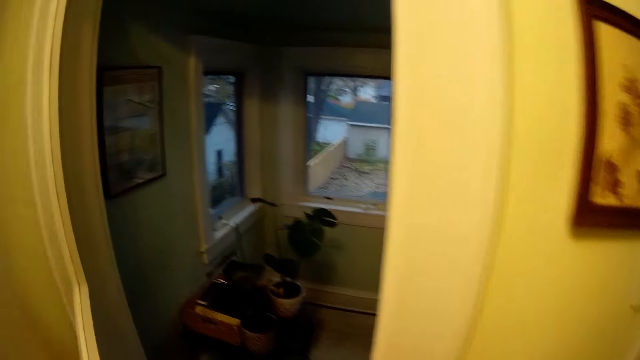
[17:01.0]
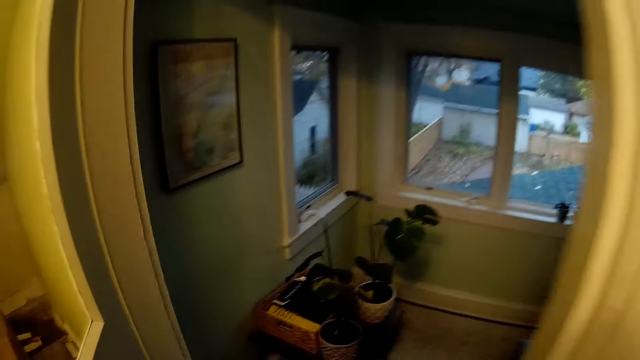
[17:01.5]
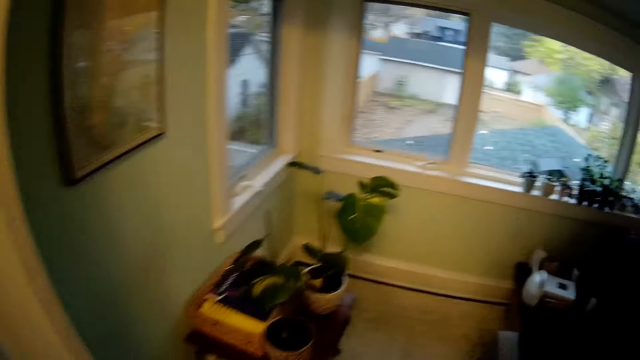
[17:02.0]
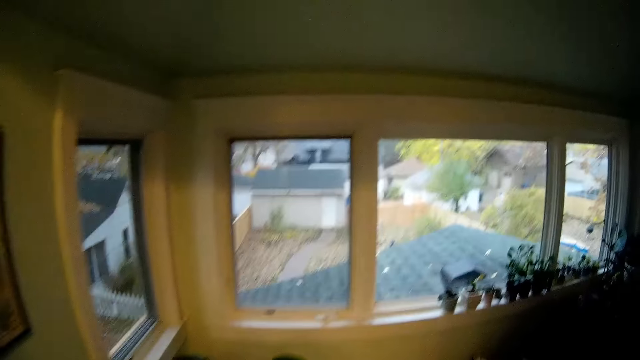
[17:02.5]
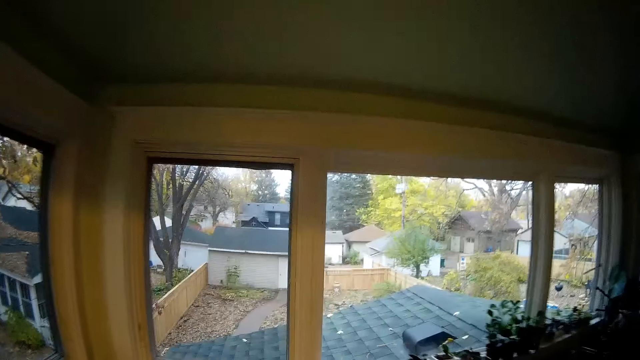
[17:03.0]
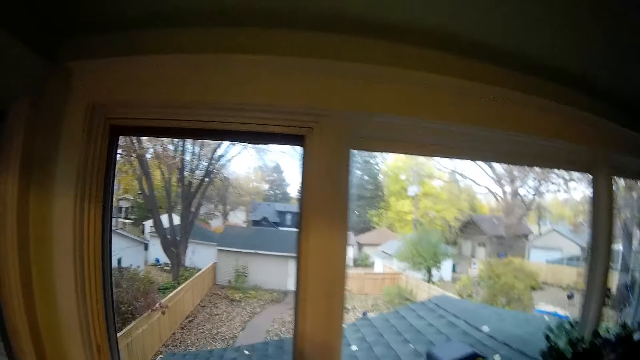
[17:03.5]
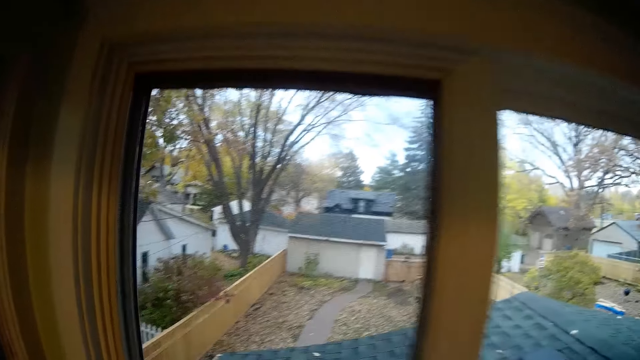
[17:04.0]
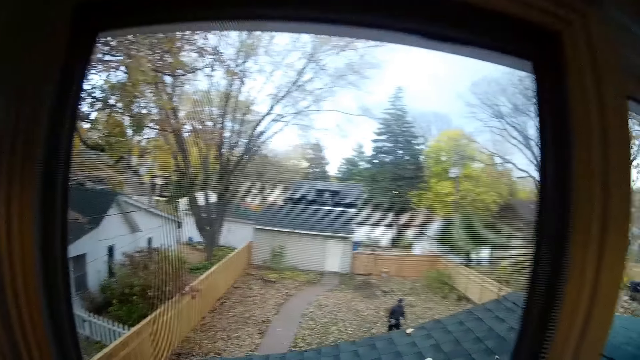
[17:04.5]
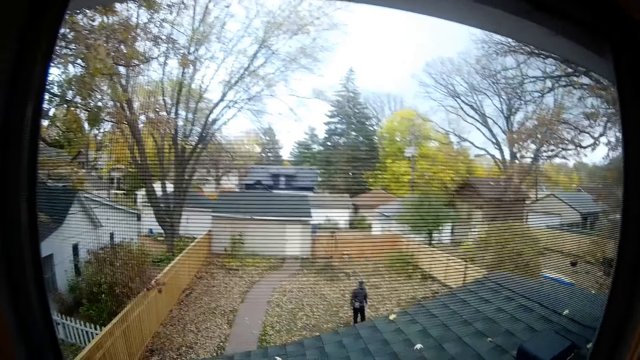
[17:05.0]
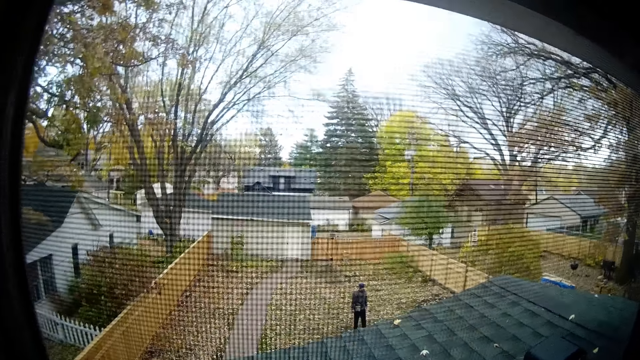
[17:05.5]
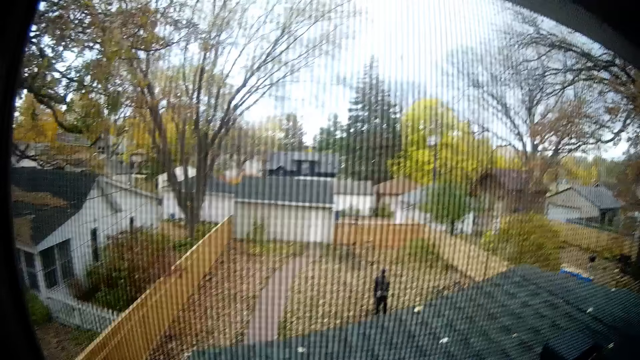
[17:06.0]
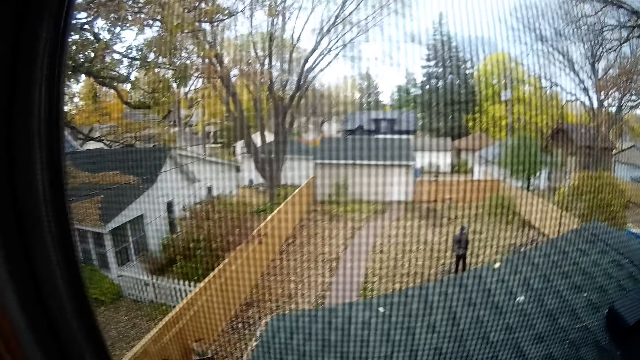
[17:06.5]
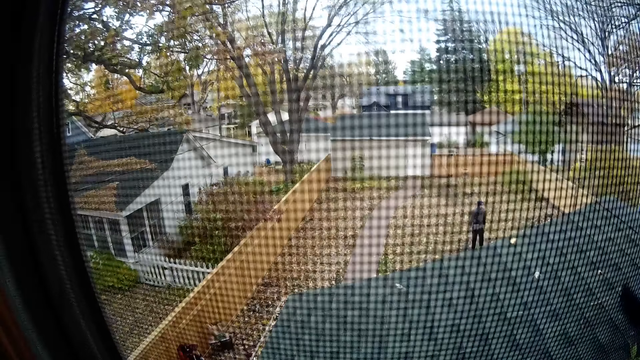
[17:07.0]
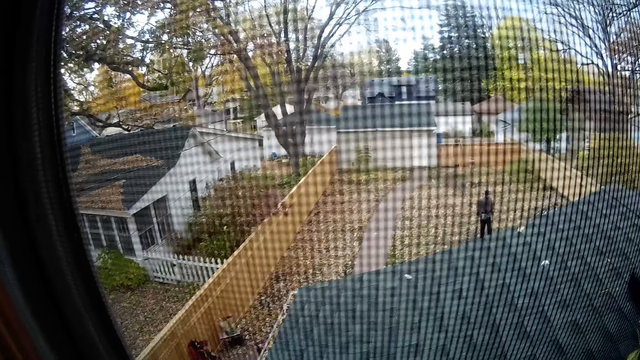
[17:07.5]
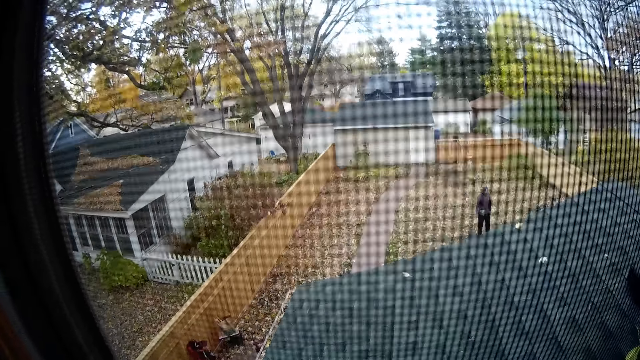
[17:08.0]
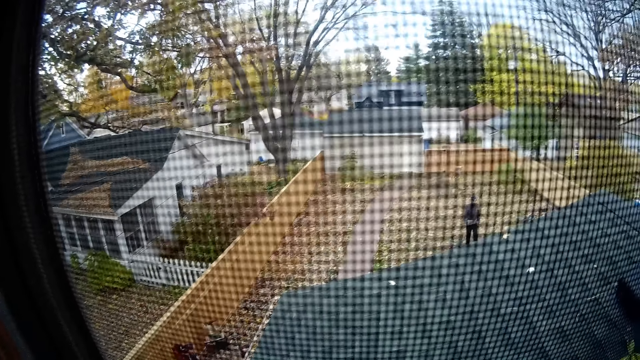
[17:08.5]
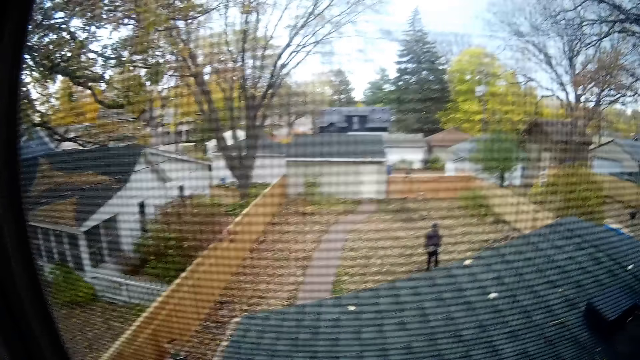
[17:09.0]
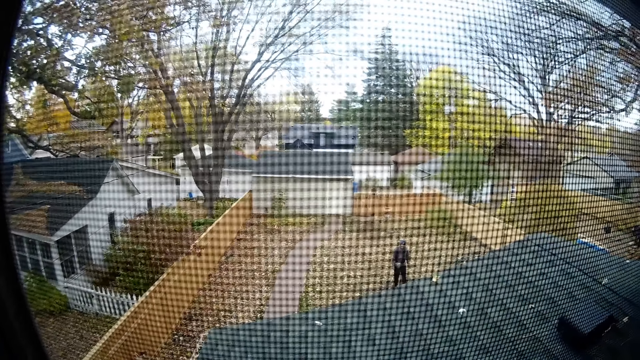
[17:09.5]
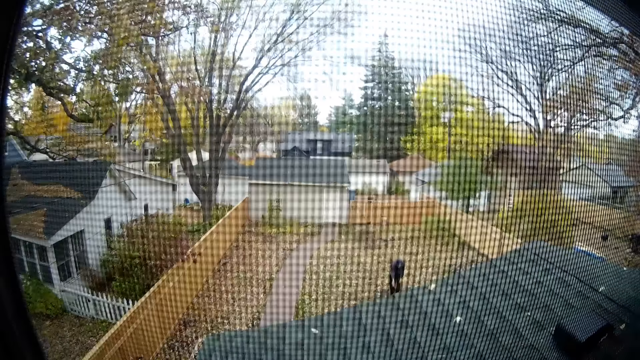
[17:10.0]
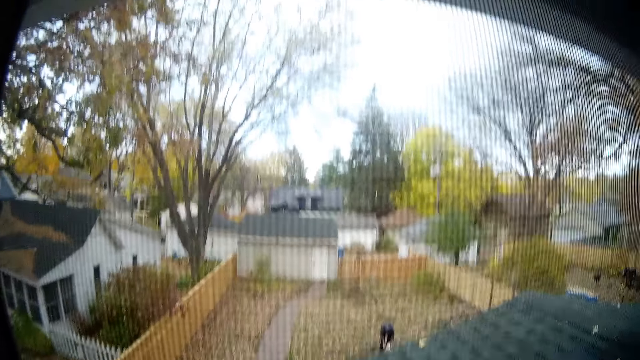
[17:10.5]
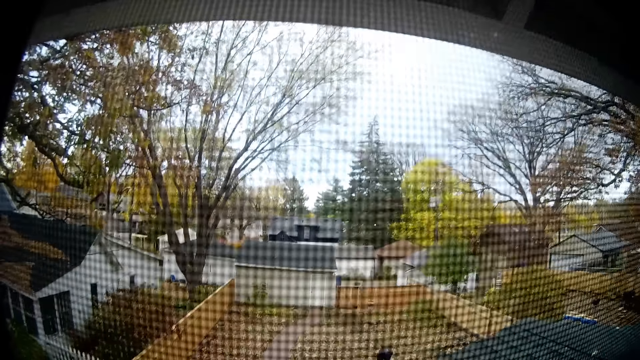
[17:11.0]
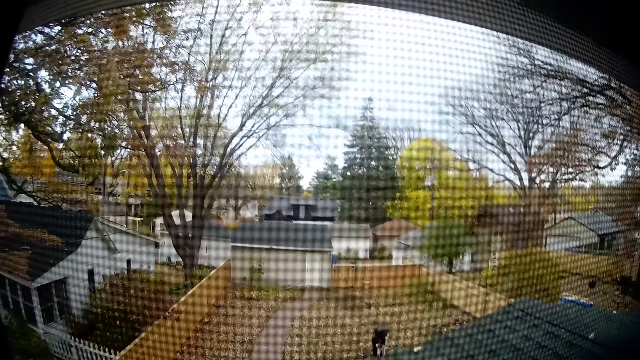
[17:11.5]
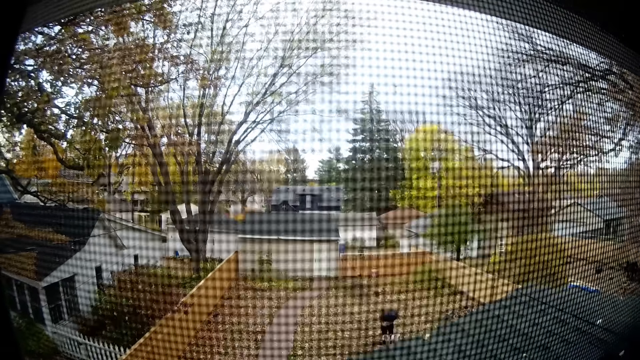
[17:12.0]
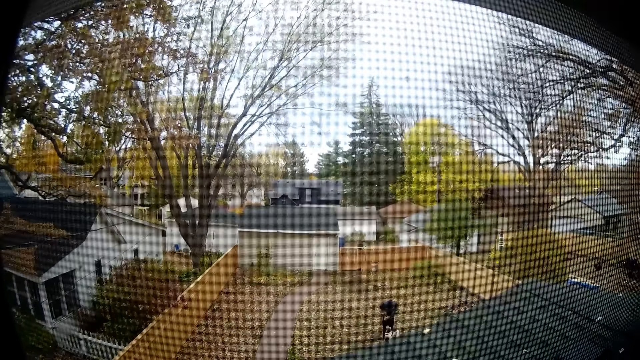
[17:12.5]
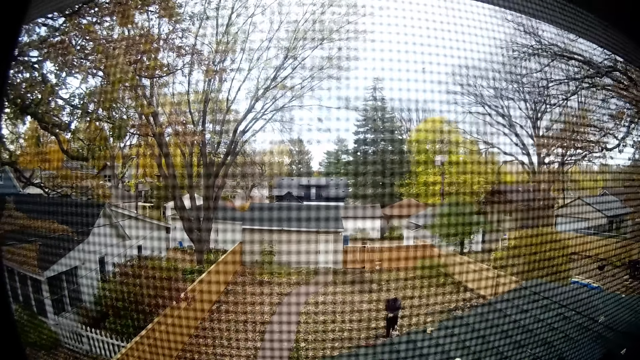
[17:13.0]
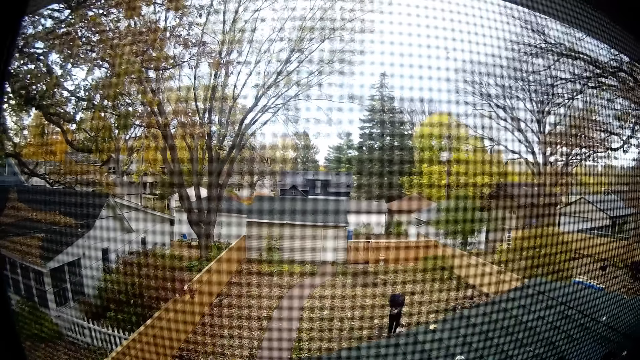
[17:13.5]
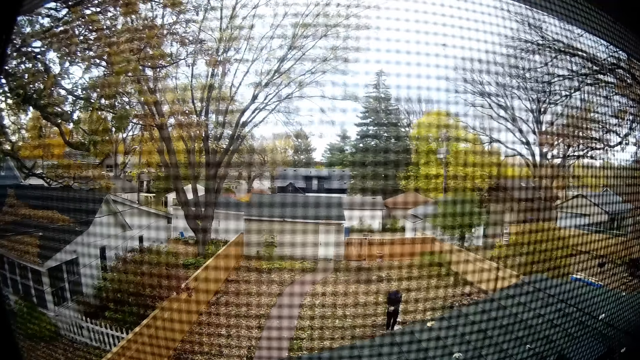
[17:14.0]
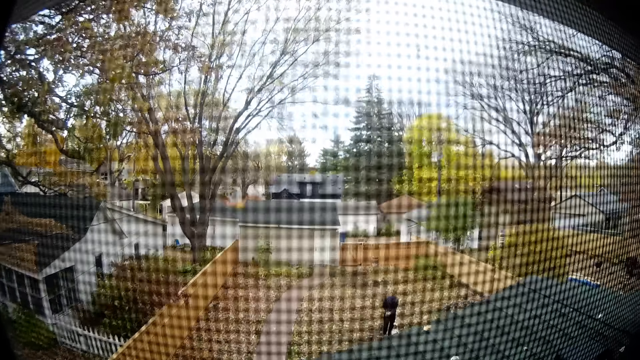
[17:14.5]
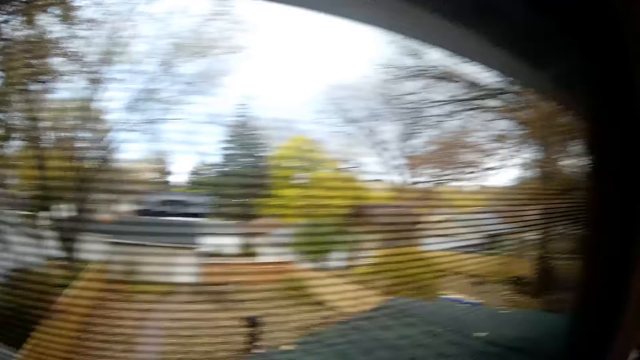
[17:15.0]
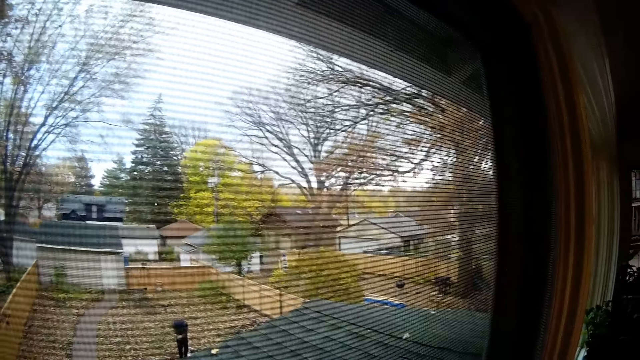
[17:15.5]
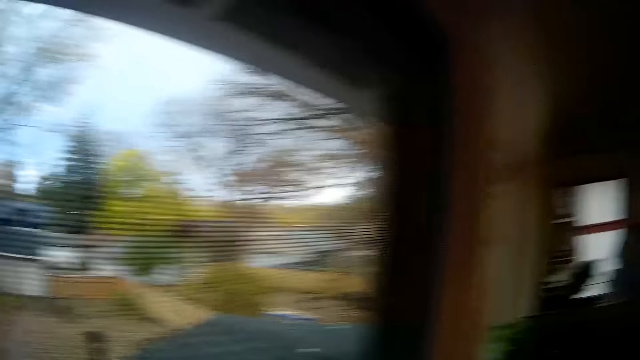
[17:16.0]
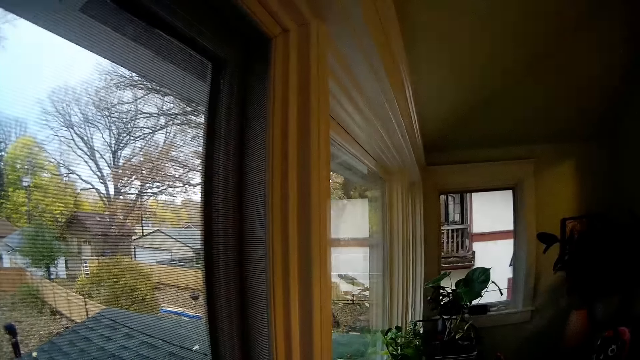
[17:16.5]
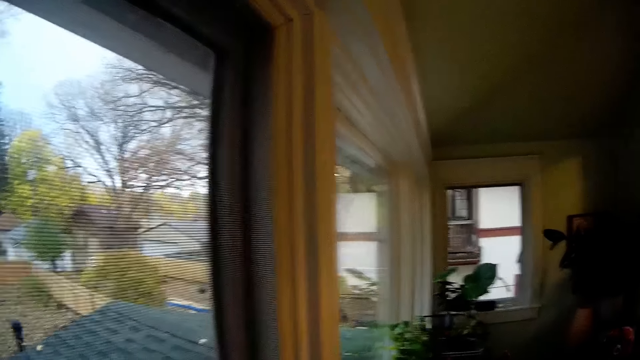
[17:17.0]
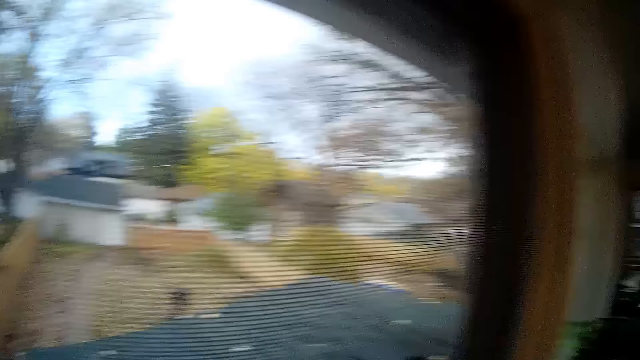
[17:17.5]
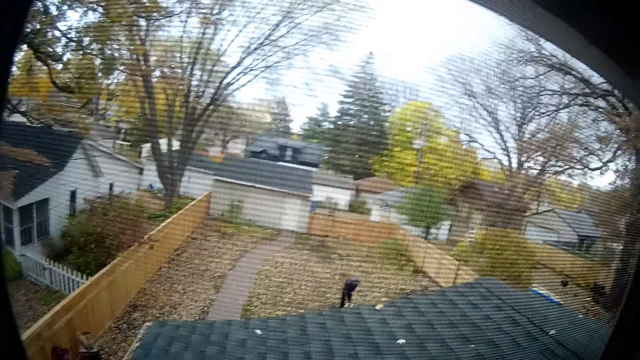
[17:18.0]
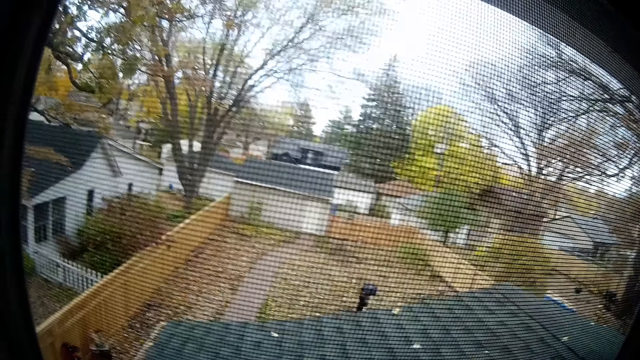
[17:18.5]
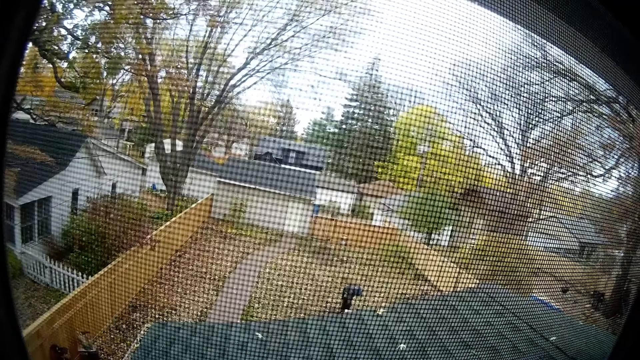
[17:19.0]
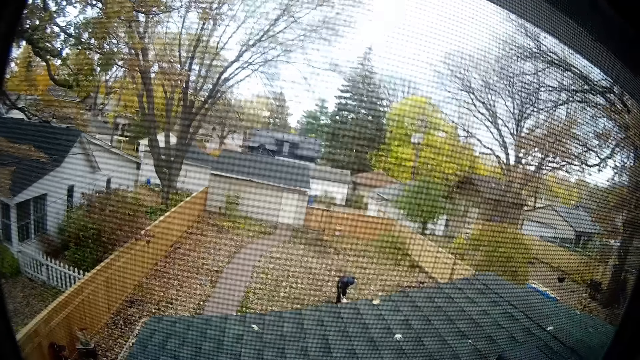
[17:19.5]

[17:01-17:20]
The camera wearer walks into a room. They look outside. A man plays with a dog outside.
